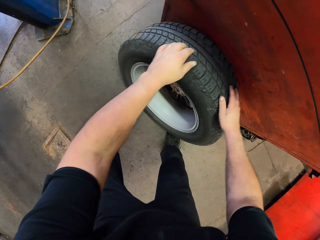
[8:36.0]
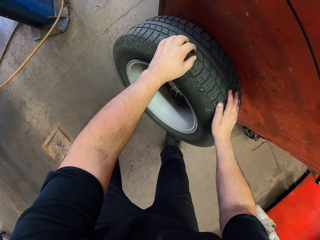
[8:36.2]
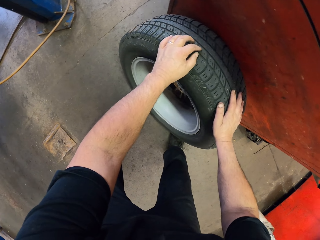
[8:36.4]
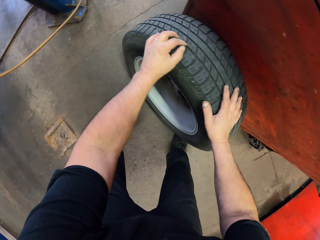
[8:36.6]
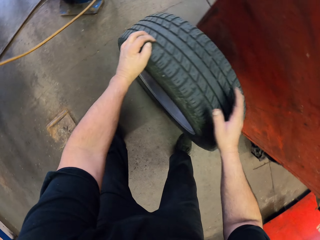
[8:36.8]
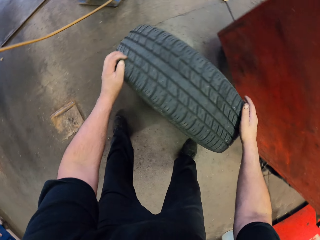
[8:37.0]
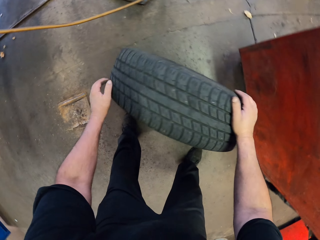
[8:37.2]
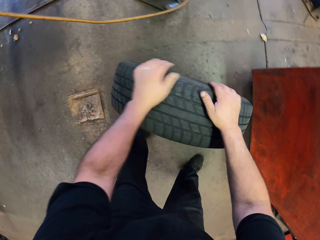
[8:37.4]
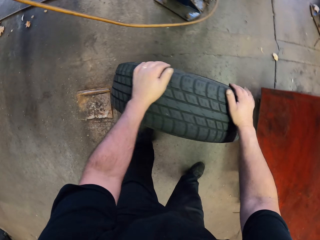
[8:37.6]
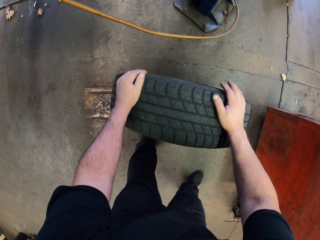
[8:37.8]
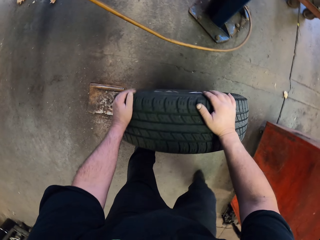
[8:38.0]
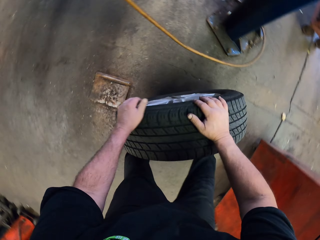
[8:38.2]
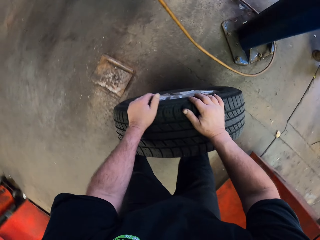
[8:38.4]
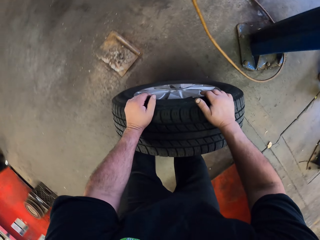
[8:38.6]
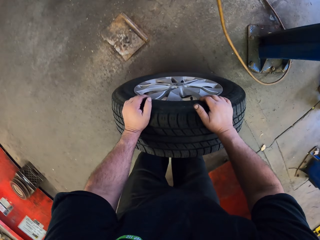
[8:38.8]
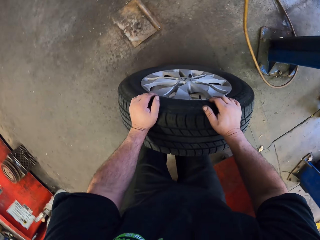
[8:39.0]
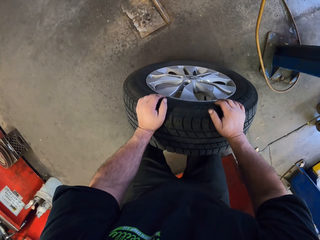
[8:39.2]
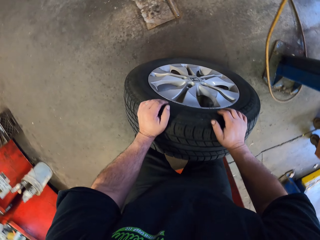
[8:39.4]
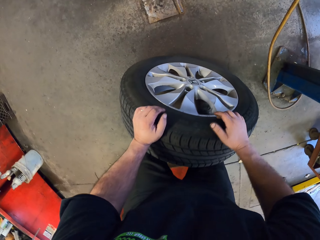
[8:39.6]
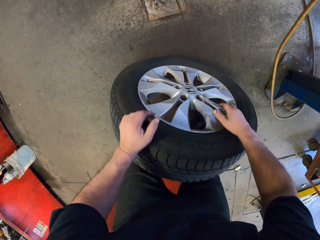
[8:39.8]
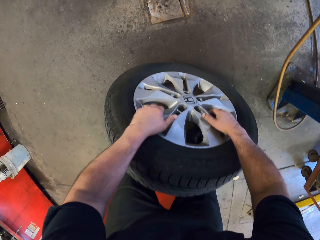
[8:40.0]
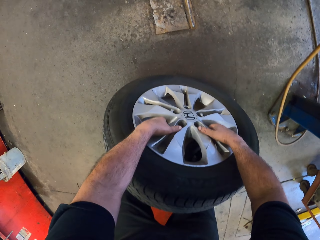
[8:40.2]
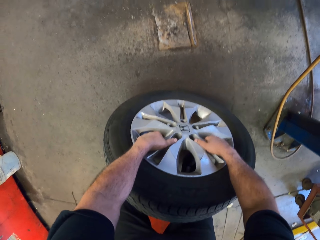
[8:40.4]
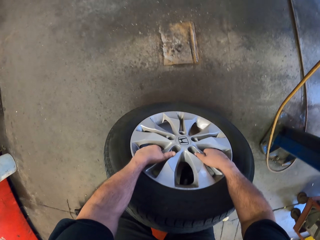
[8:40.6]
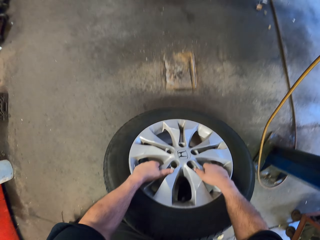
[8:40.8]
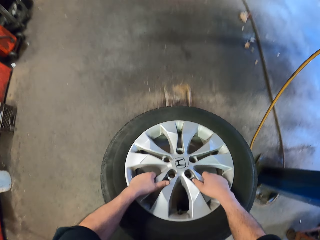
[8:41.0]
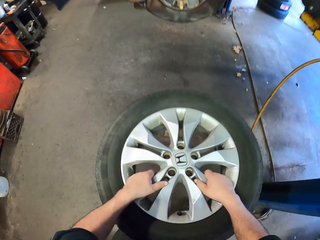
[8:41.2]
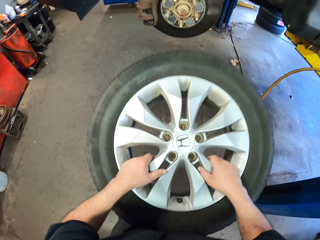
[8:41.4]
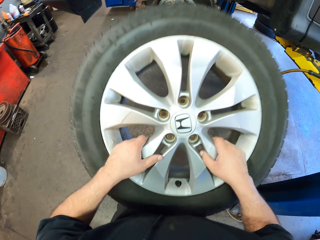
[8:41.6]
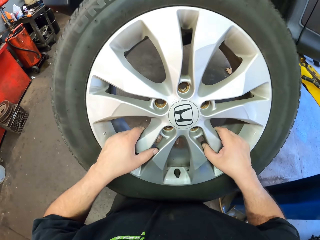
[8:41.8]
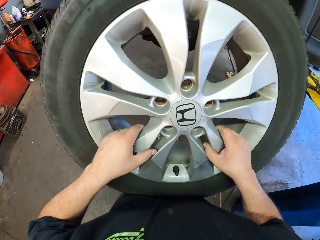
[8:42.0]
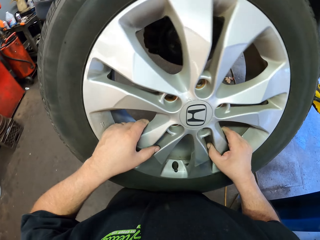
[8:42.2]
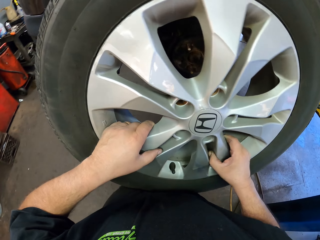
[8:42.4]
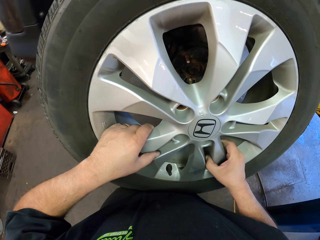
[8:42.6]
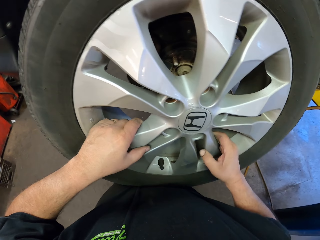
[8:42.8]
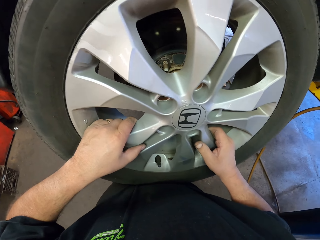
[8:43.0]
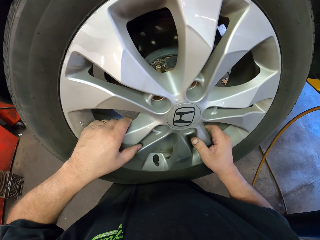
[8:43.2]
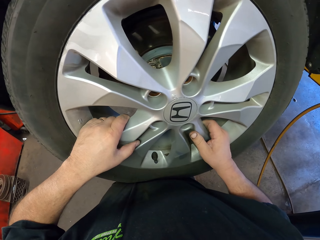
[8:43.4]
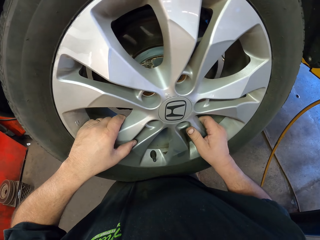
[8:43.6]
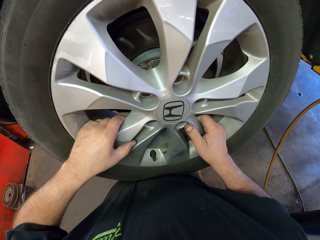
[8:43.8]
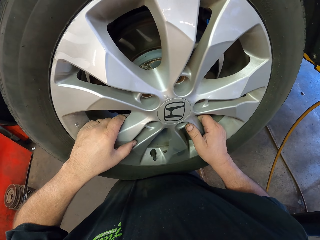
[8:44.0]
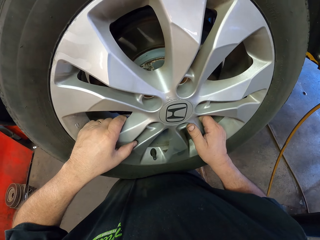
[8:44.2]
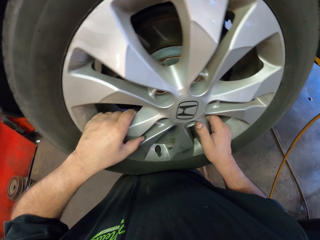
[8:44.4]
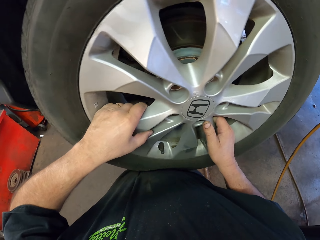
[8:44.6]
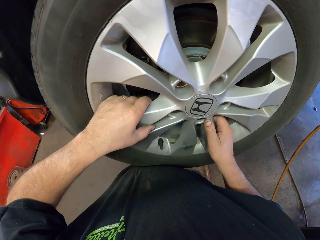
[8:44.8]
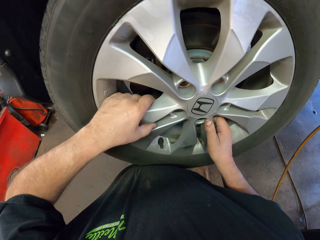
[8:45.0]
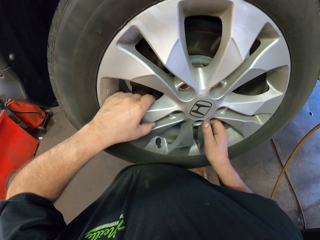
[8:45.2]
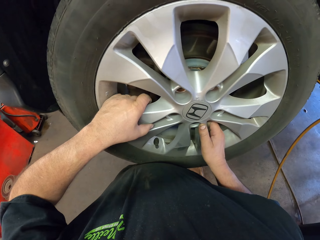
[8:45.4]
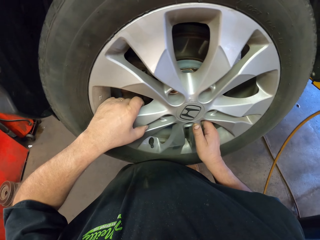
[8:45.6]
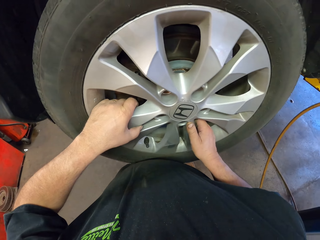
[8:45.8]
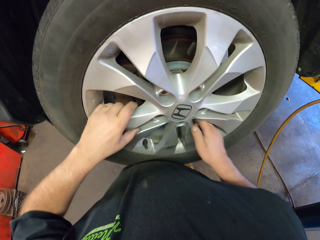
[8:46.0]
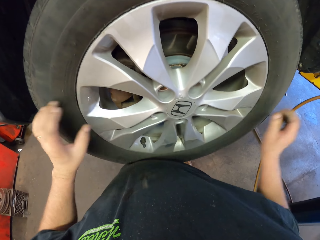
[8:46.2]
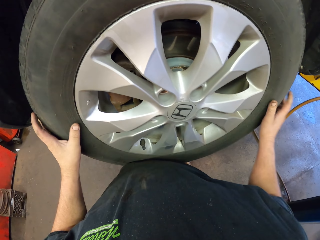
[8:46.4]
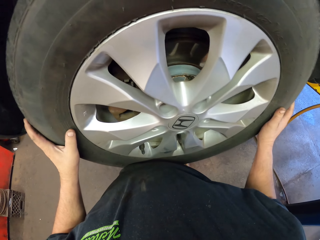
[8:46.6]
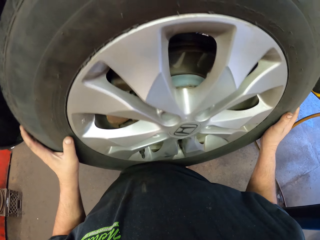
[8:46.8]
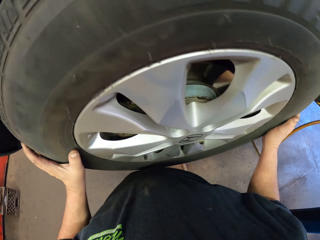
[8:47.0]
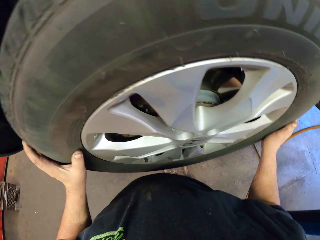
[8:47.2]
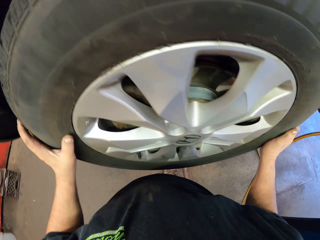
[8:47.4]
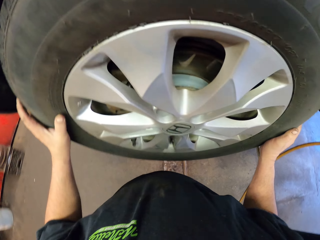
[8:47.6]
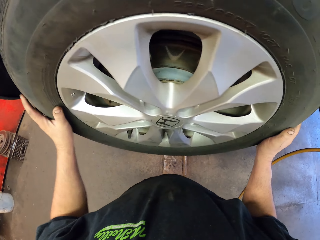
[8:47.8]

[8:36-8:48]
The camera wearer moves the tire. They pick up the tire. They fix the tire on the car.

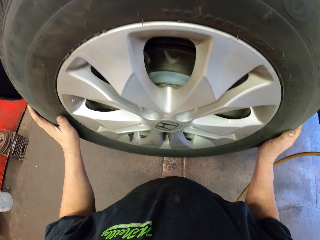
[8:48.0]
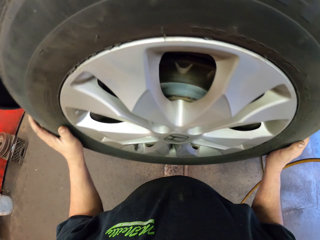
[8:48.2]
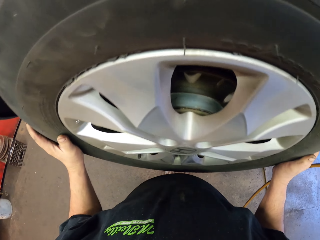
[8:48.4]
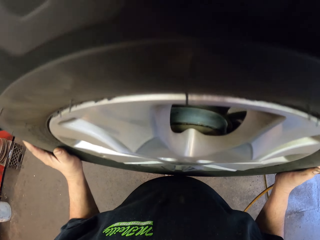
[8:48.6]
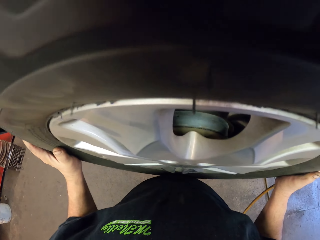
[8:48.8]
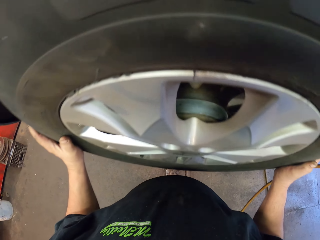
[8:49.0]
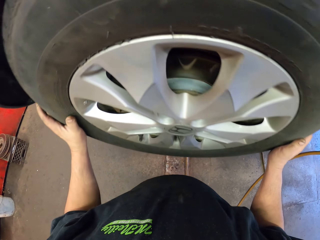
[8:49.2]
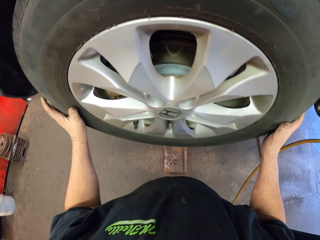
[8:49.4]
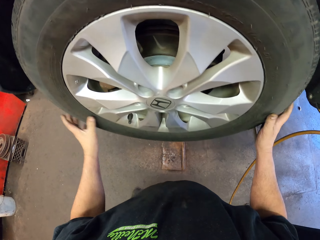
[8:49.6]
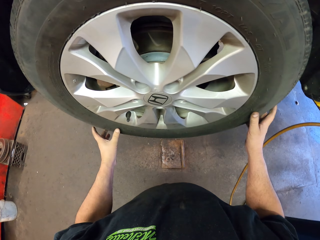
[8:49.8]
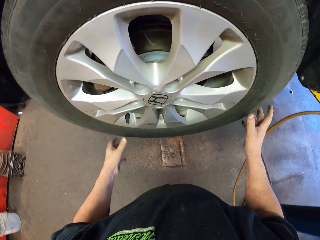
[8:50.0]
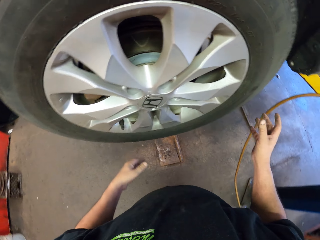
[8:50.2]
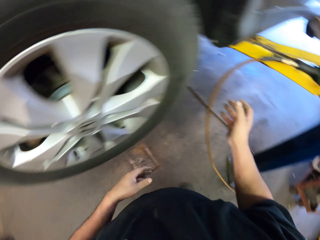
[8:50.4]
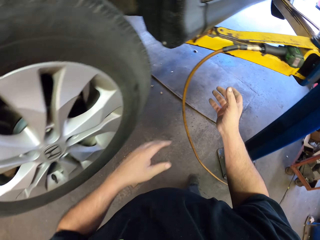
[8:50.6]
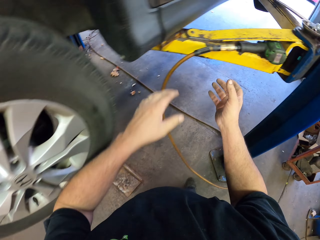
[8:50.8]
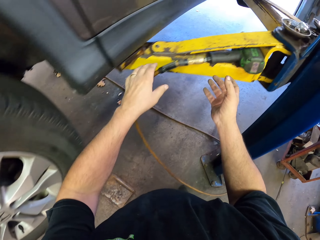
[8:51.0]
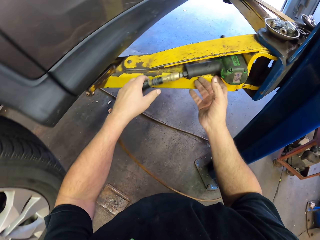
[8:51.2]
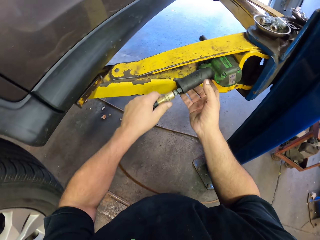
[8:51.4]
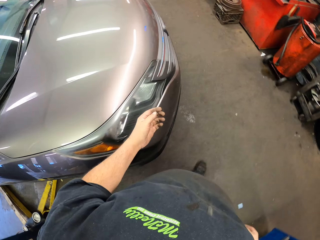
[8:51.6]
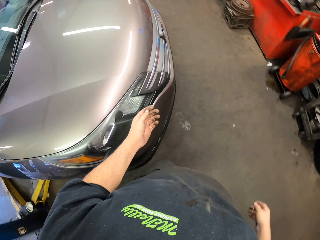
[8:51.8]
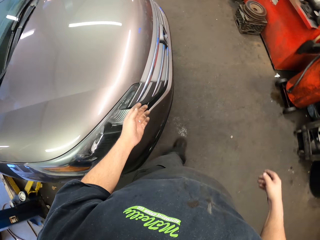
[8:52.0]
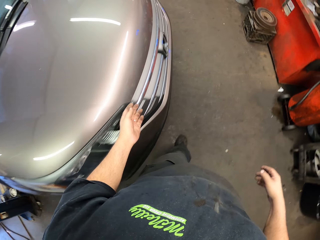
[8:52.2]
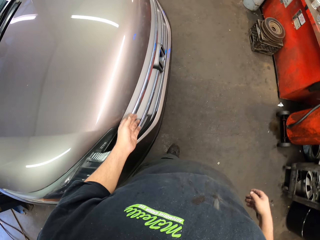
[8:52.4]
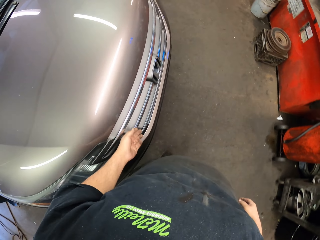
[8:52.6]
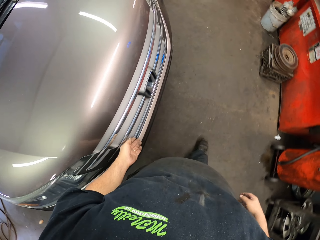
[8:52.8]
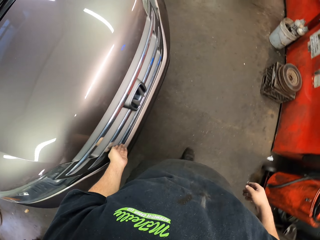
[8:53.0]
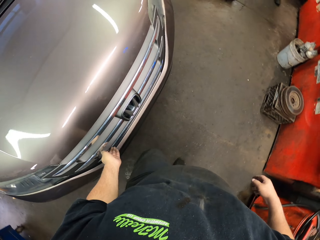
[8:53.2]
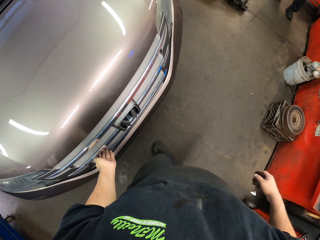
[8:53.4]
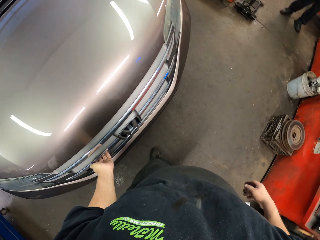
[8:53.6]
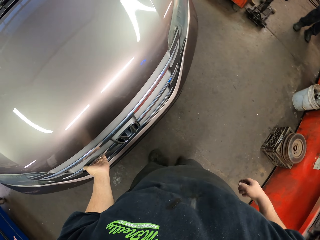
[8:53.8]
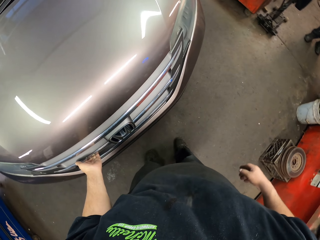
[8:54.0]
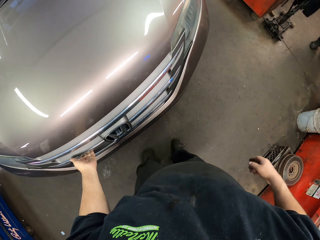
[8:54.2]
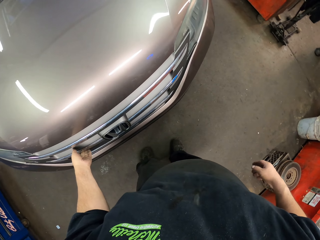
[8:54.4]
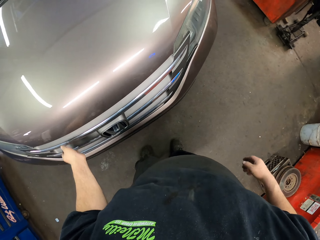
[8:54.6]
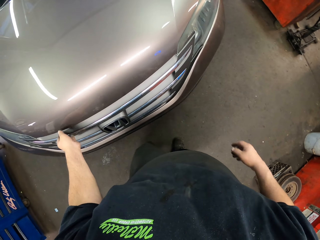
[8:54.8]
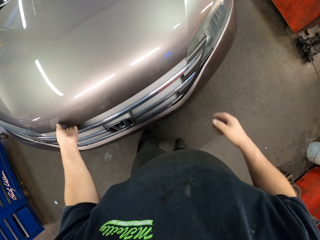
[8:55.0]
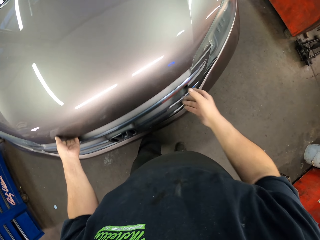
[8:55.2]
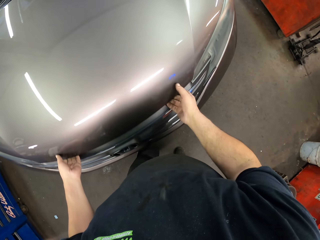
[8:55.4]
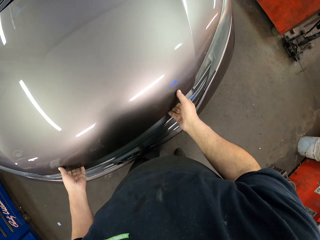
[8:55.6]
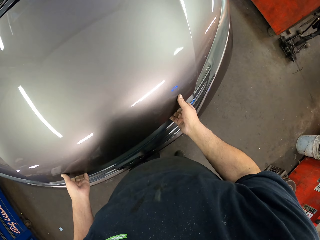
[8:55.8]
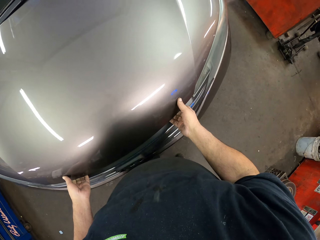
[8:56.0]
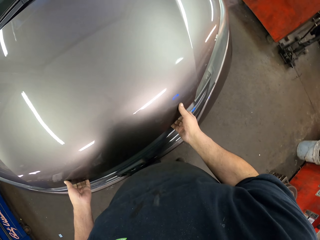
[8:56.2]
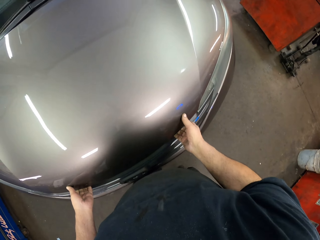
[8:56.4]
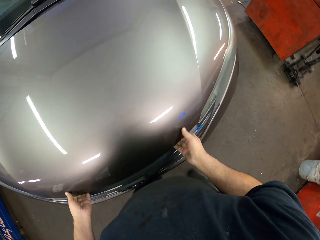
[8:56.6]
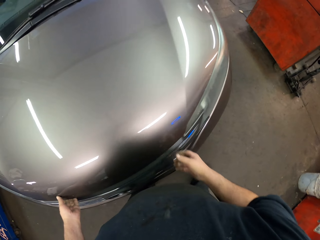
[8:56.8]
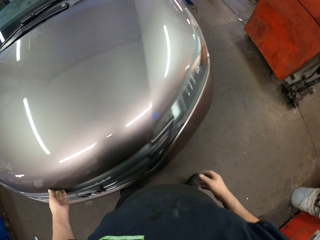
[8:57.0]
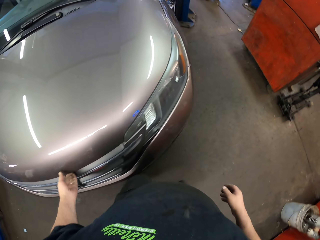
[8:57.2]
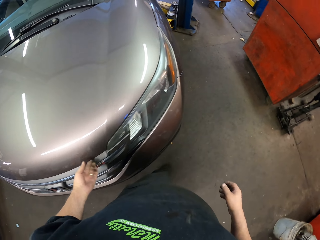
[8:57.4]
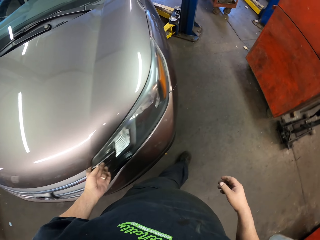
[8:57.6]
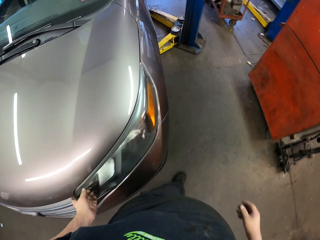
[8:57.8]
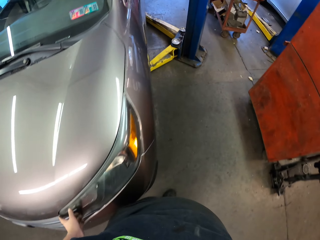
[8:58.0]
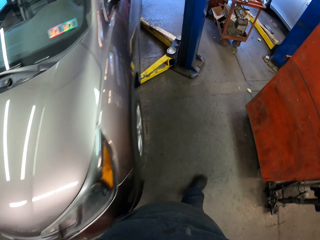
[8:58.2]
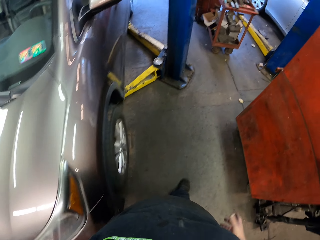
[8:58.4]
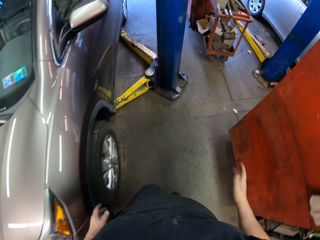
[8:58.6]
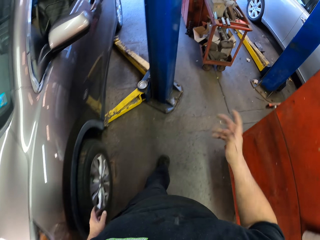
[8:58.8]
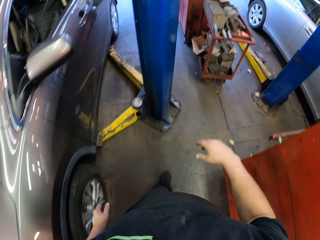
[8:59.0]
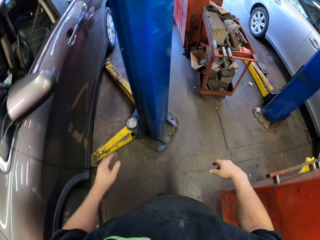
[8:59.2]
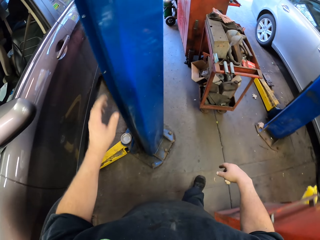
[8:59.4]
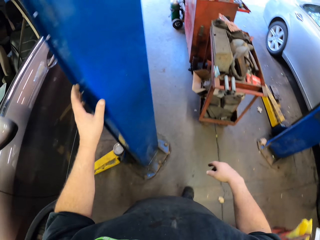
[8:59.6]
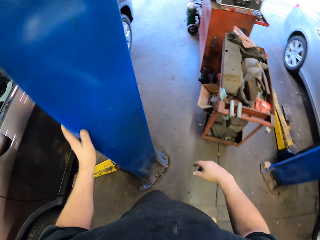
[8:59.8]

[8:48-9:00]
The camera wearer picks up the riveting gun. They walk beside the car. They touch the car. They move beside the car.
